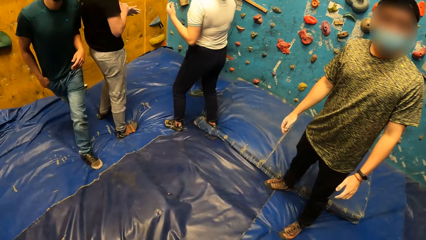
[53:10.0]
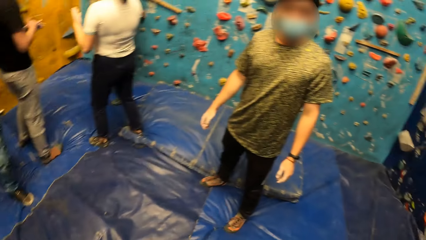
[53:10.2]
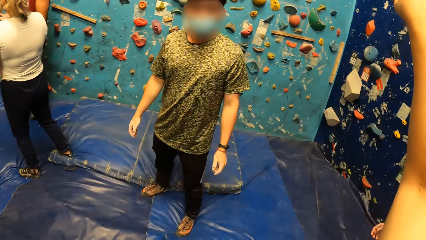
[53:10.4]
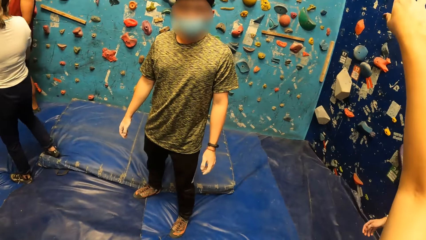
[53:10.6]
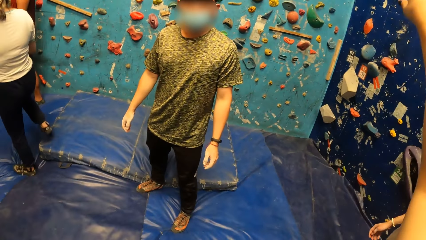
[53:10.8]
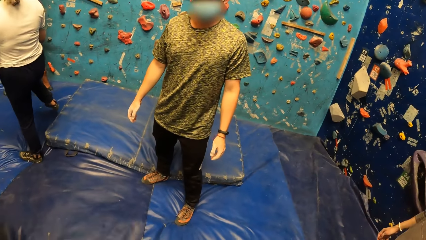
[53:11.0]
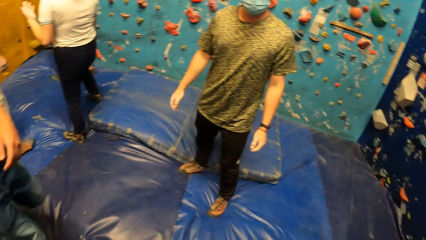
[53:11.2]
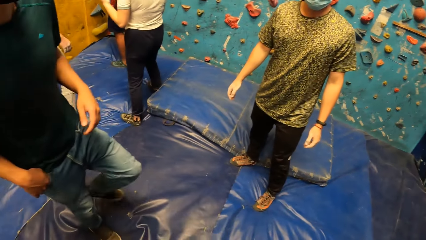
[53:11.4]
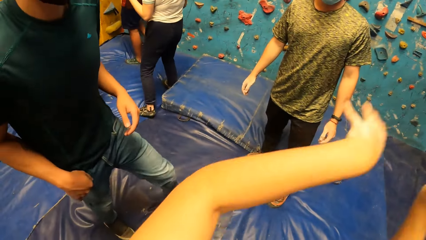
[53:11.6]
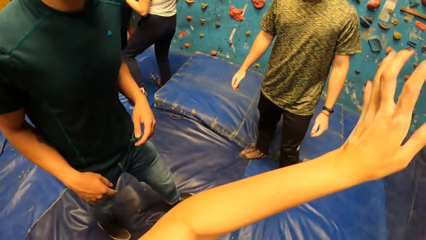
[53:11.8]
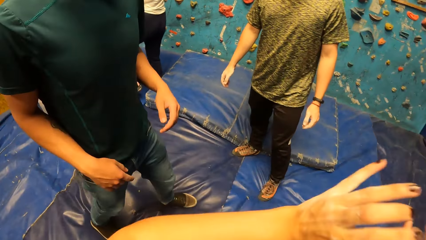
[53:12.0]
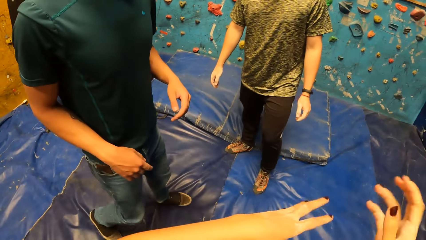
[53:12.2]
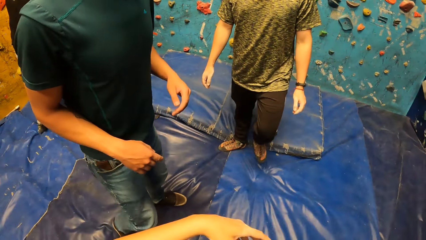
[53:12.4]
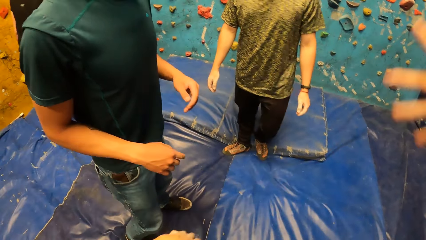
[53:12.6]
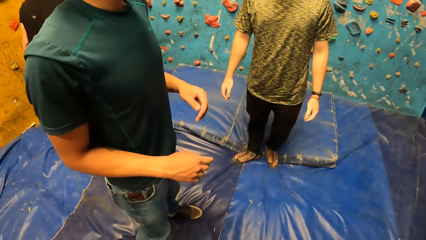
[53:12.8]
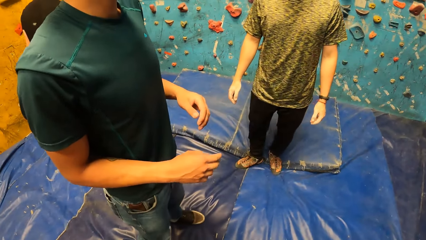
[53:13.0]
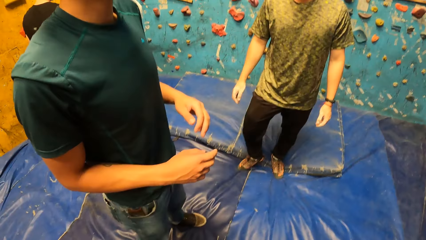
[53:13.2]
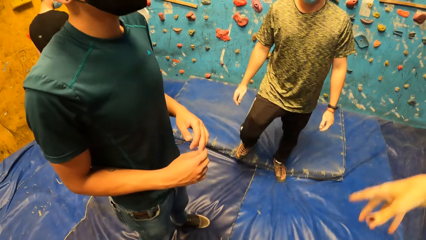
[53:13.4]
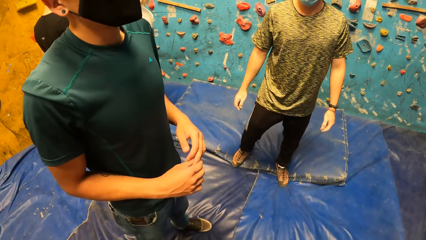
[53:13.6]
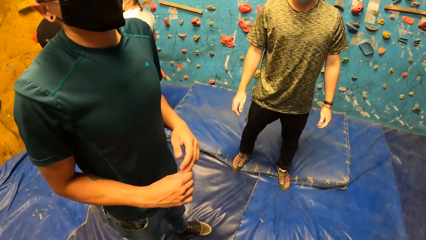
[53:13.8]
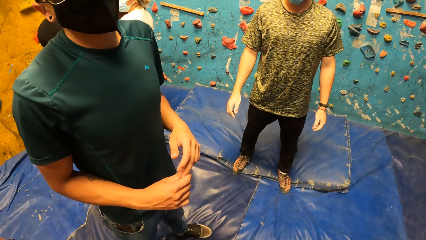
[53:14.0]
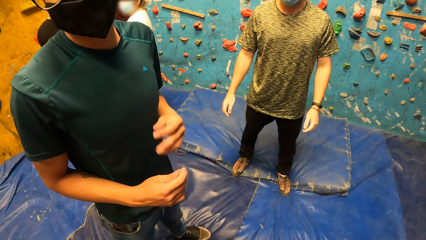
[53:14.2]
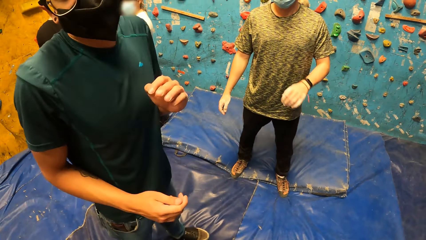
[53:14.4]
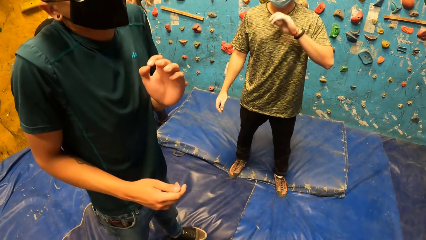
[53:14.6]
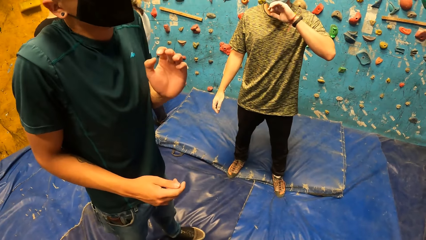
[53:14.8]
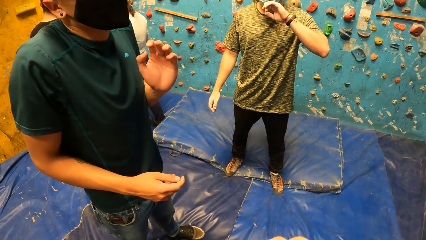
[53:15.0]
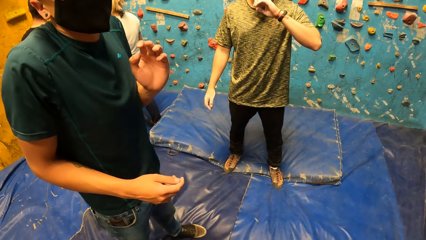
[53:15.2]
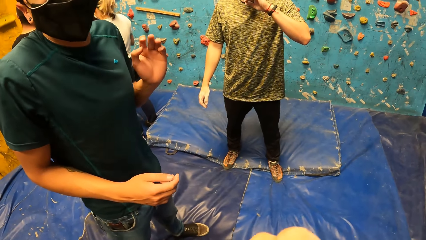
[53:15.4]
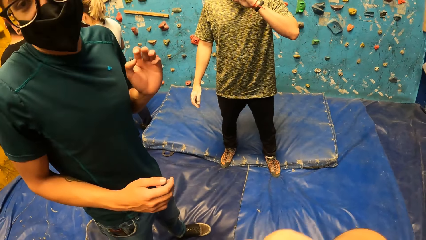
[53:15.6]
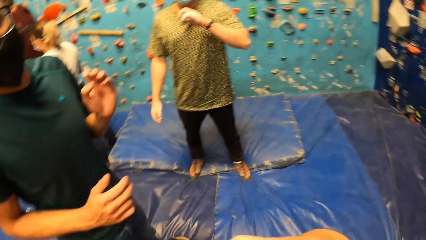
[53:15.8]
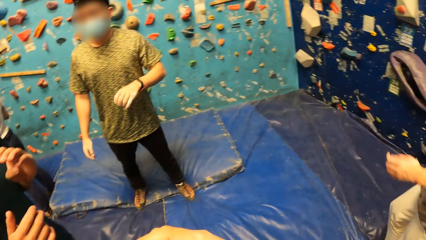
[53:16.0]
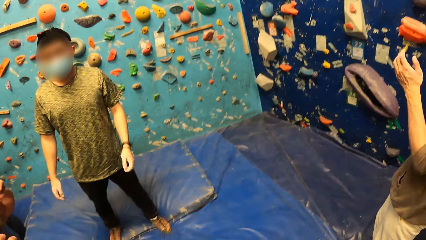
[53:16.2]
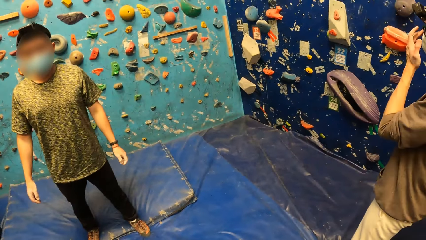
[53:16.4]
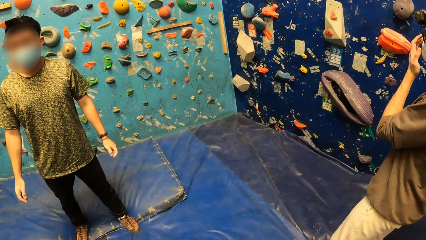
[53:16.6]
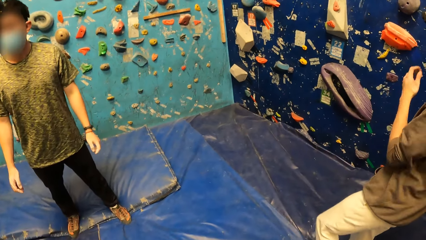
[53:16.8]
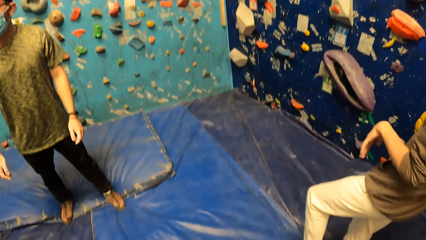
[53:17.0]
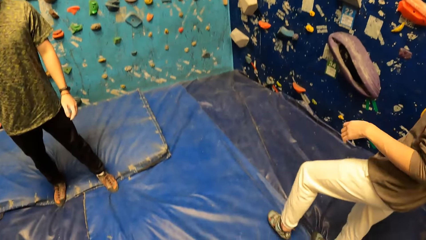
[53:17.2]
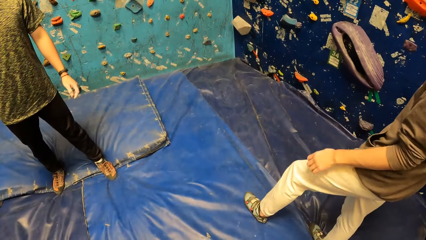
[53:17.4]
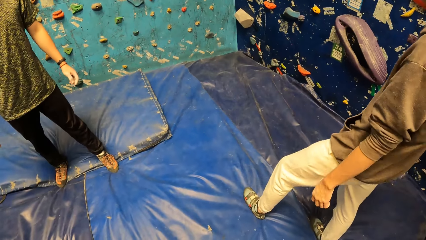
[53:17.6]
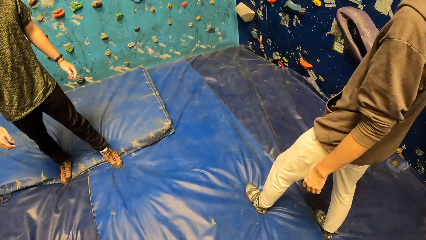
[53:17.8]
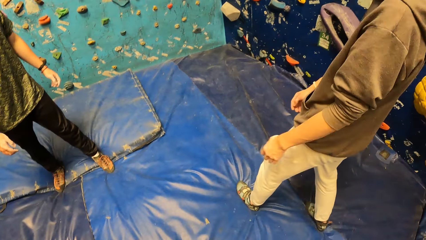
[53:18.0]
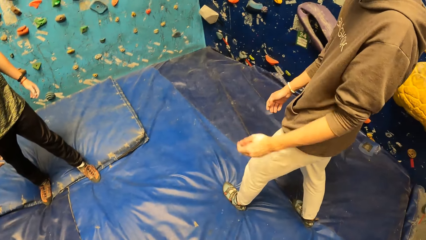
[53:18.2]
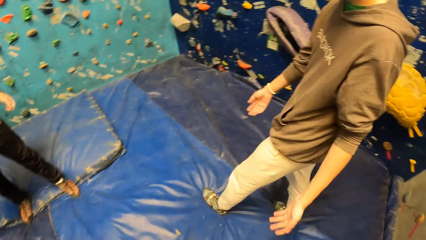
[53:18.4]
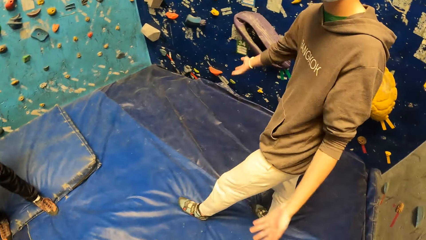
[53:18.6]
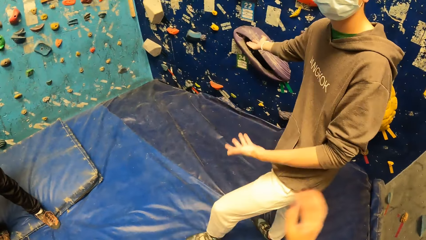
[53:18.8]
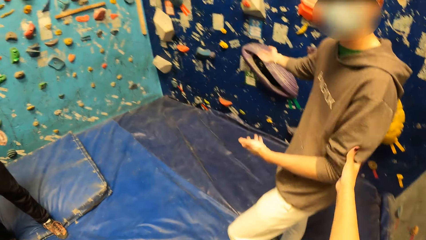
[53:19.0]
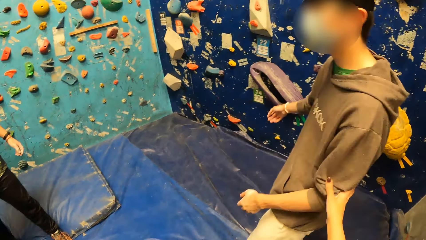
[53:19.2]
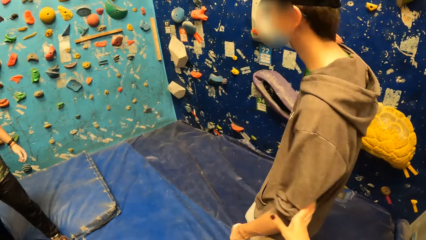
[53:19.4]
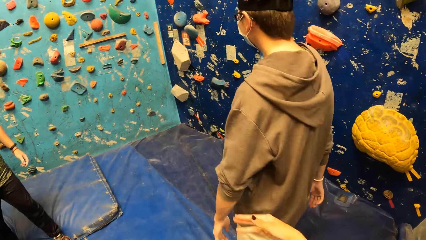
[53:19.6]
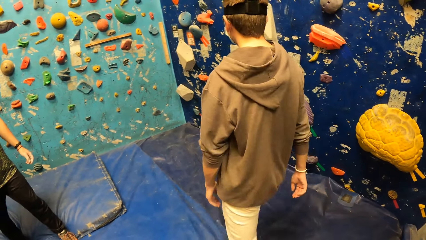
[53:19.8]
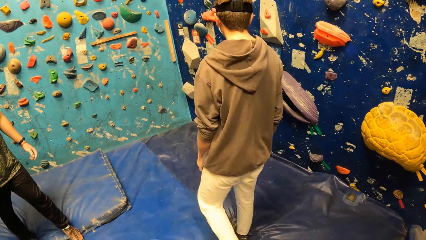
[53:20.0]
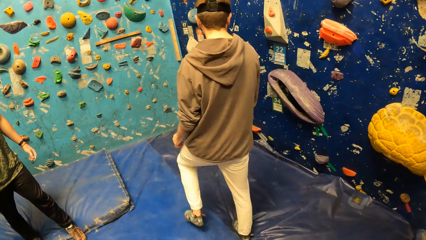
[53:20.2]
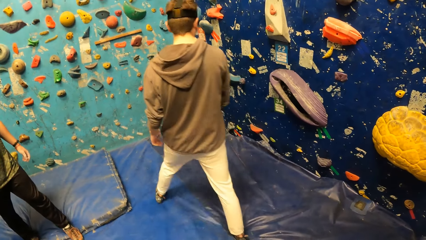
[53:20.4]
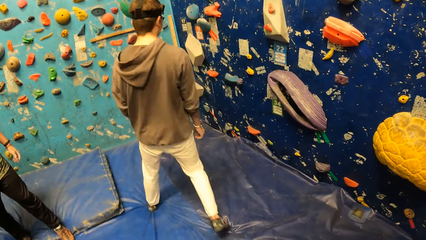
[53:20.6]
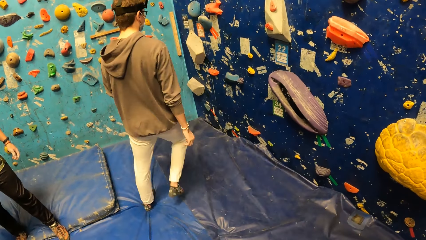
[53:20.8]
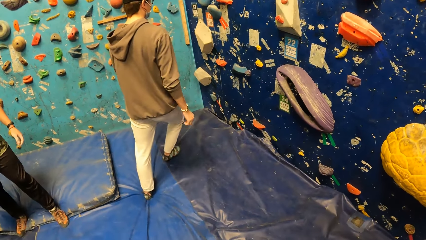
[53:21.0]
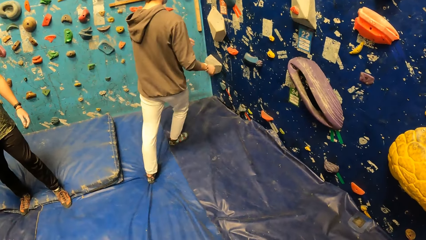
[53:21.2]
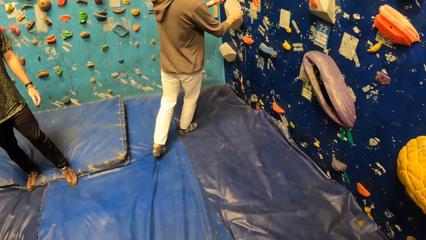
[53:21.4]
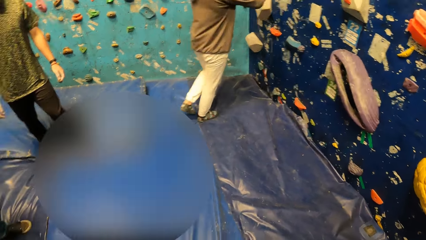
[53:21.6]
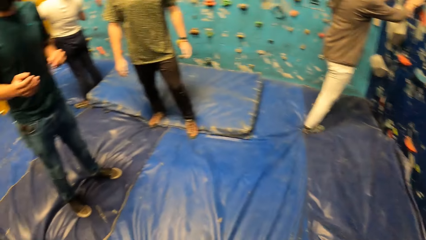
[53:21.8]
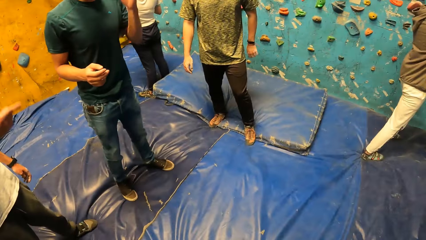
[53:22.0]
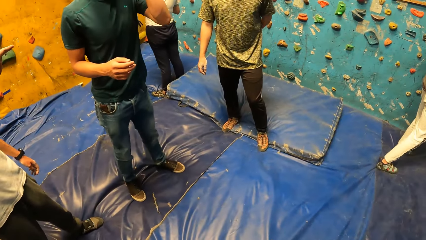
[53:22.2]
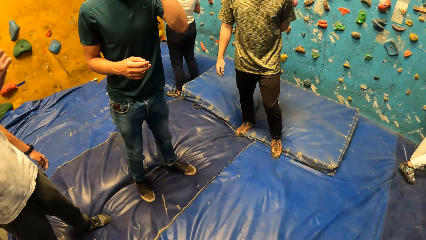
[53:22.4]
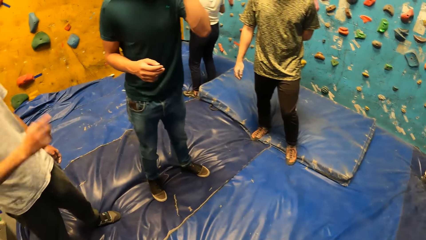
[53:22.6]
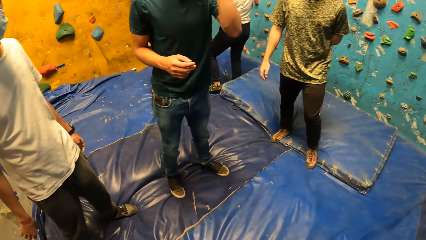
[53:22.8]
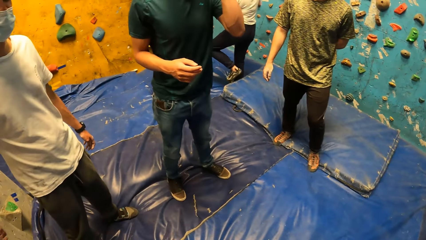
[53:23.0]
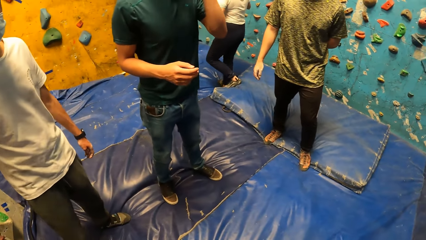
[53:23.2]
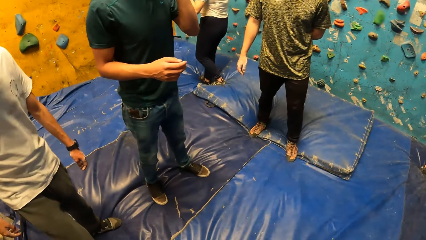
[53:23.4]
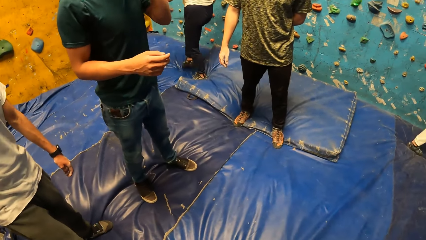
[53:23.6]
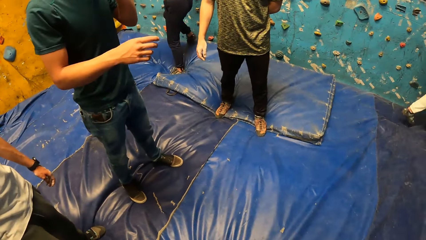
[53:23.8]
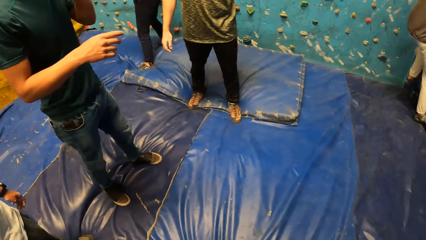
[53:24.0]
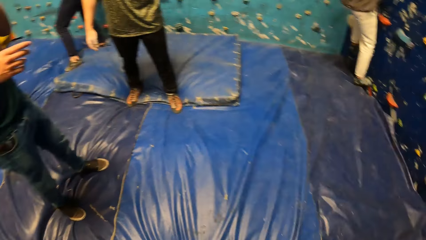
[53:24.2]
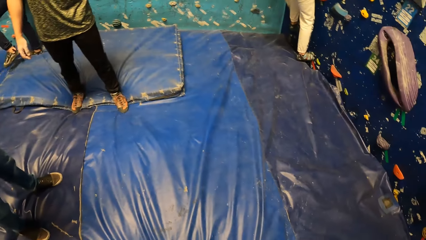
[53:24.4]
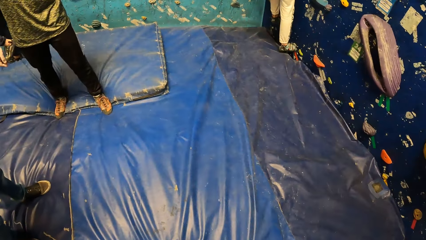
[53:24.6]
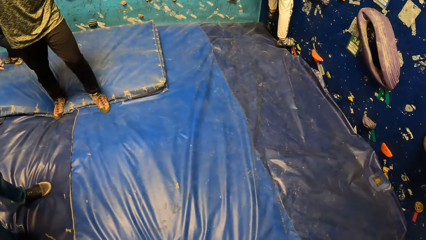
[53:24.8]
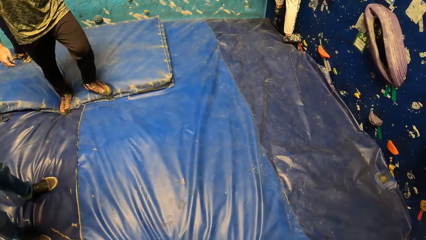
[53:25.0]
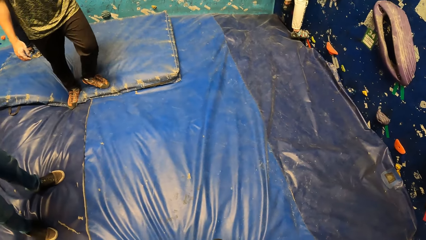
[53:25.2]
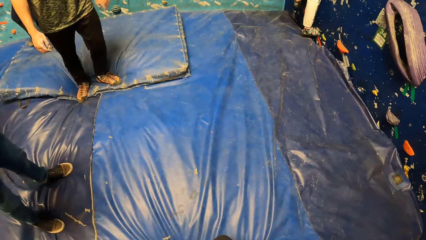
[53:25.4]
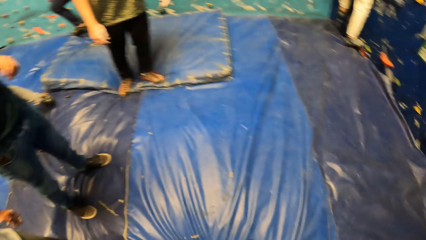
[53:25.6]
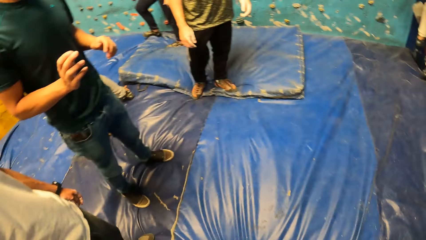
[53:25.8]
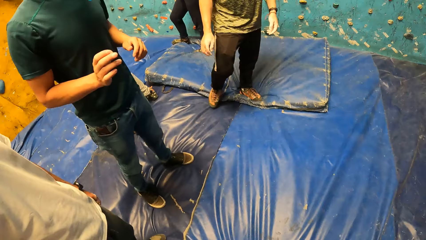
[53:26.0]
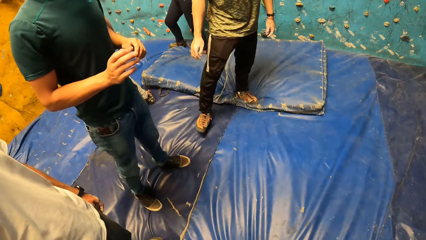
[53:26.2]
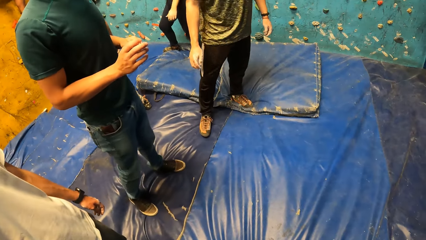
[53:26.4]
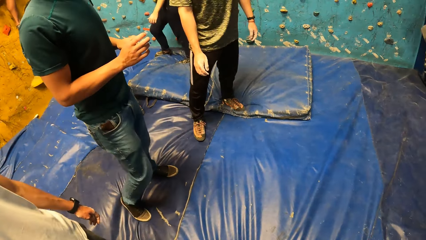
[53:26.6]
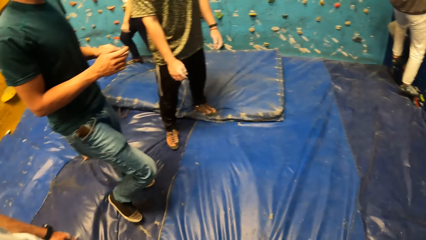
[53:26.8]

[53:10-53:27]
The camera wearer converses with a man. She converses with another man. The first man touches his mouth with his left hand. A male does hand movements. The first man removes his left hand from his mouth. A third man does hand movements. The camera wearer holds the left hand of the third man with her right hand. The third man walks towards a wall. The camera wearer looks around the climbing area. The third man climbs the wall. He lifts his left leg from the foam on the floor and places his left leg on a foothold on the wall.
